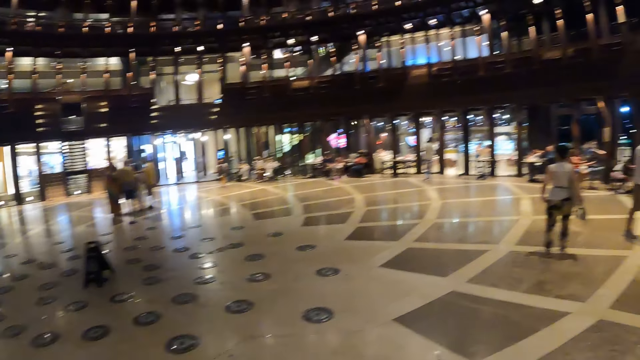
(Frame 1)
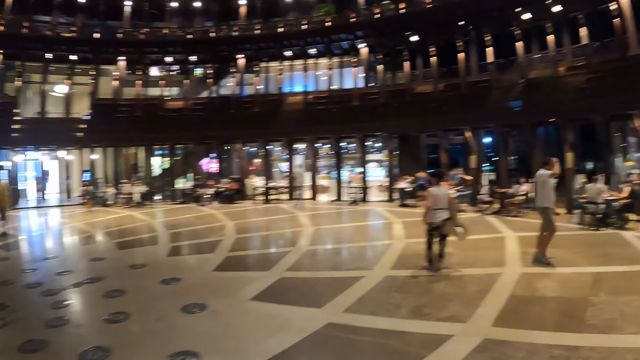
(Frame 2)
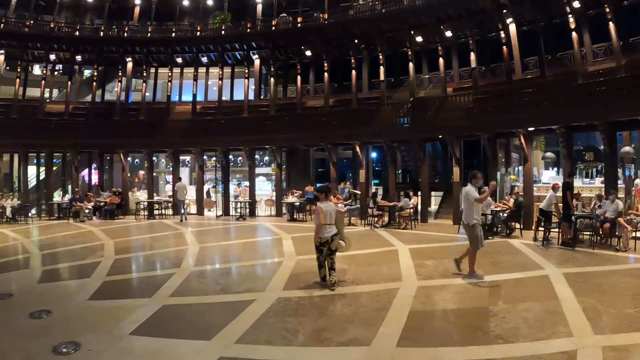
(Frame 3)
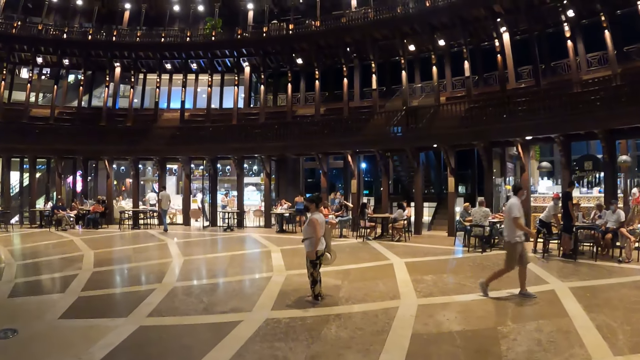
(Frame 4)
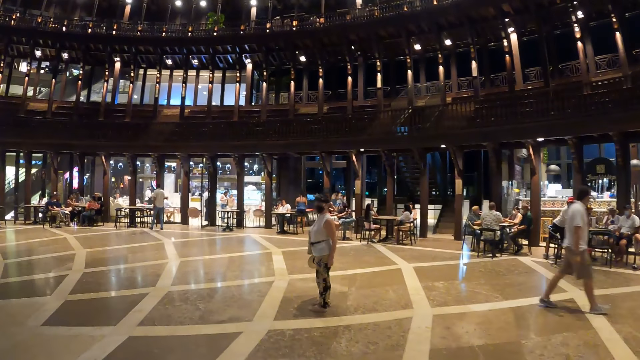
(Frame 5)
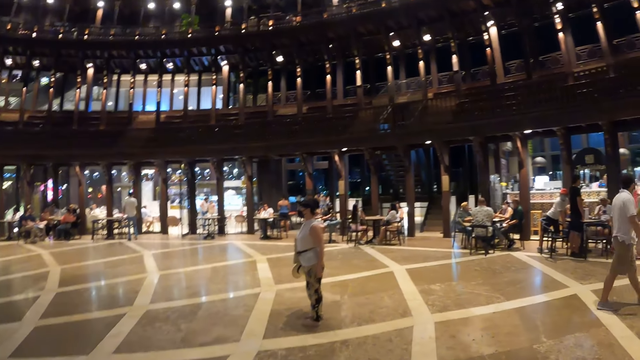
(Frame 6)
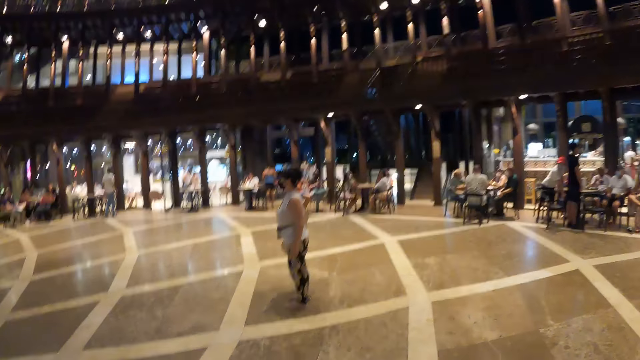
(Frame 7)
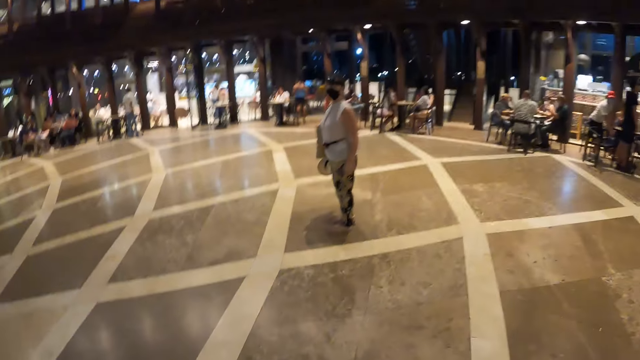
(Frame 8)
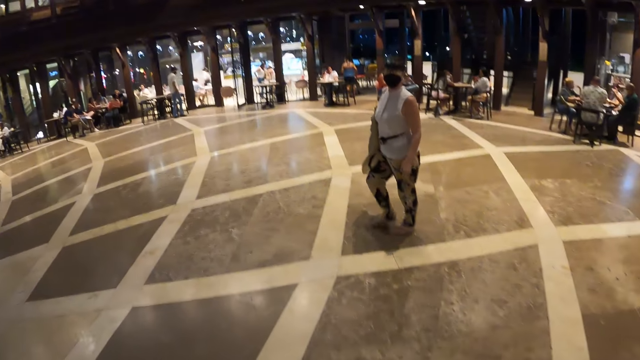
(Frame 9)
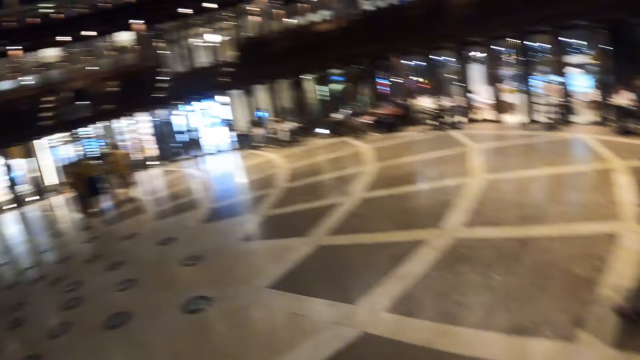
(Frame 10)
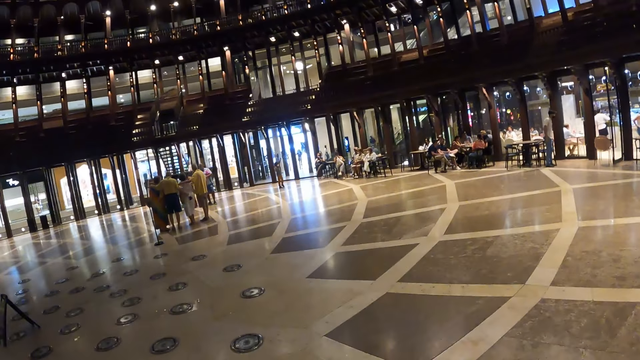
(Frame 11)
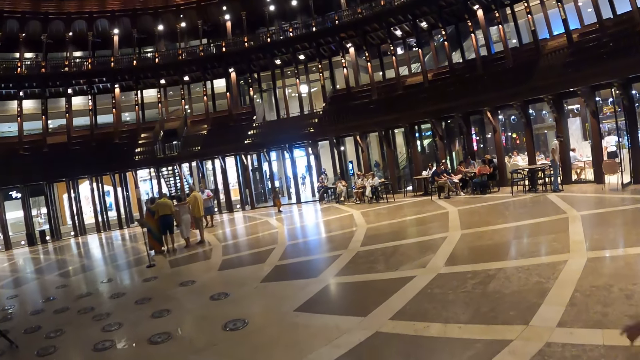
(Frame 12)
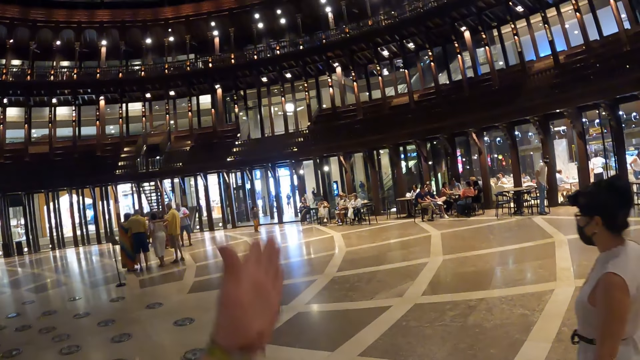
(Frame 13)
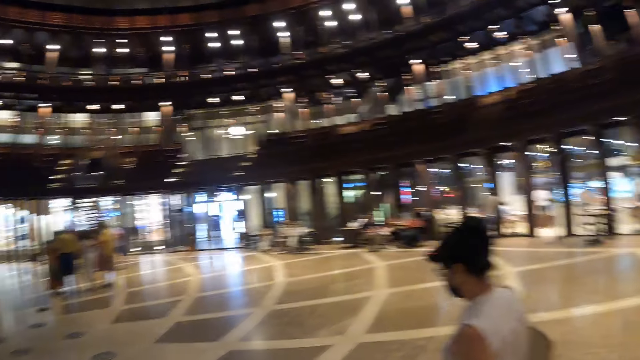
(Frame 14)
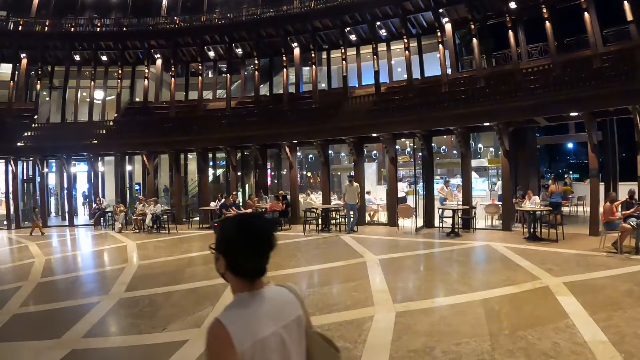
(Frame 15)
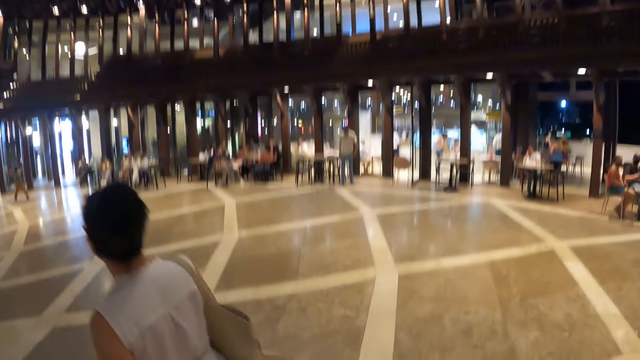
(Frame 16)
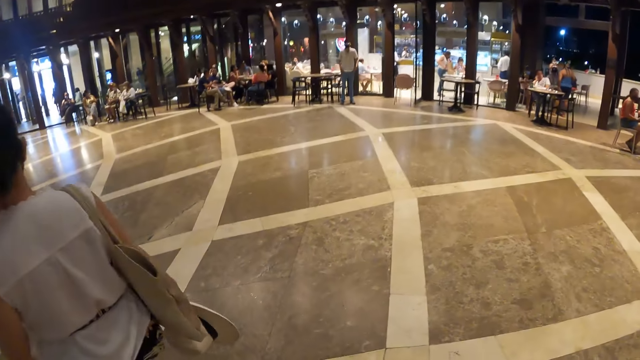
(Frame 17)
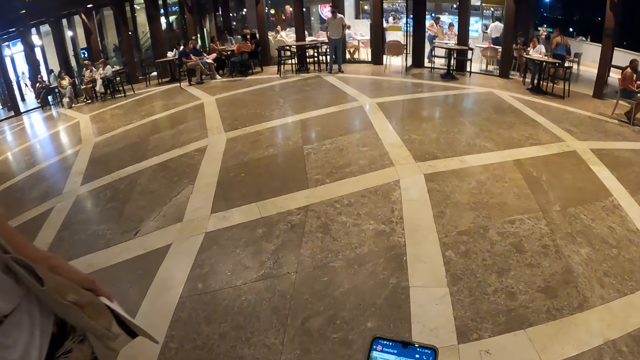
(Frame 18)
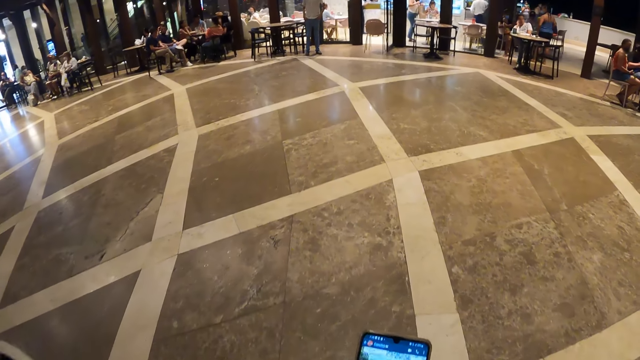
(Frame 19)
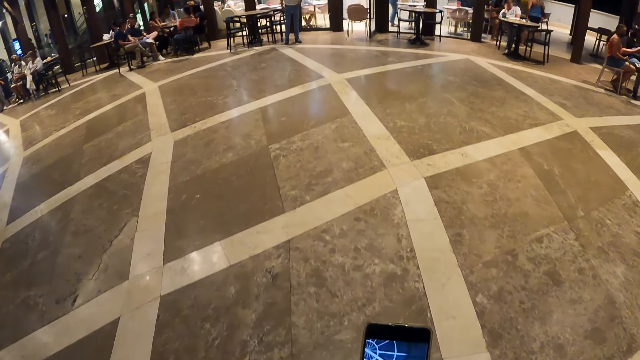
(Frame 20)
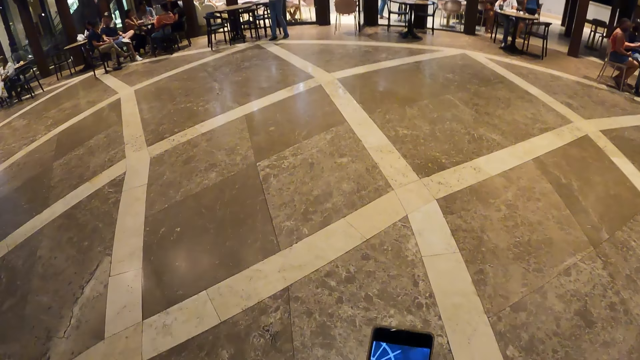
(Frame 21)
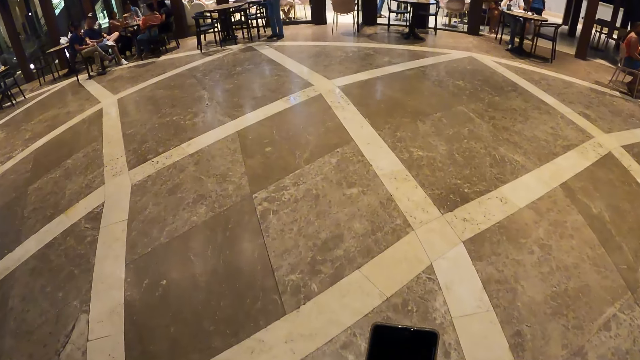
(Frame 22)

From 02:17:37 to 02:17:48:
The camera wearer walks around the mall. The woman walks around the mall. The camera wearer walks around the mall towards the man. They walk around the mall.

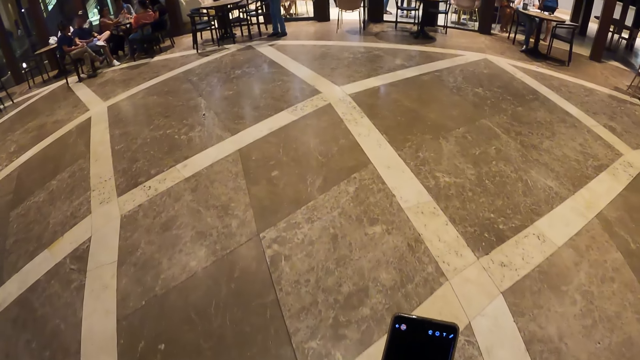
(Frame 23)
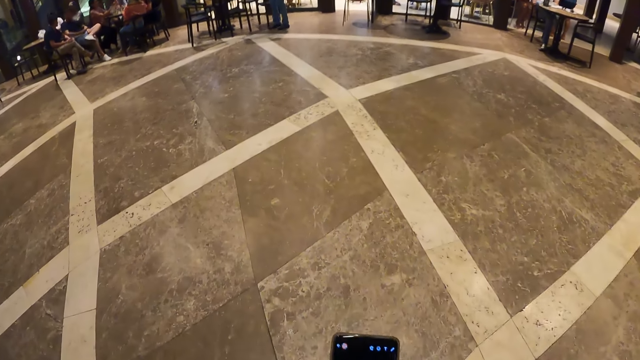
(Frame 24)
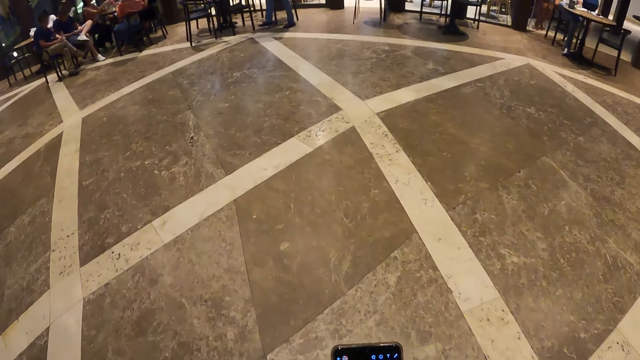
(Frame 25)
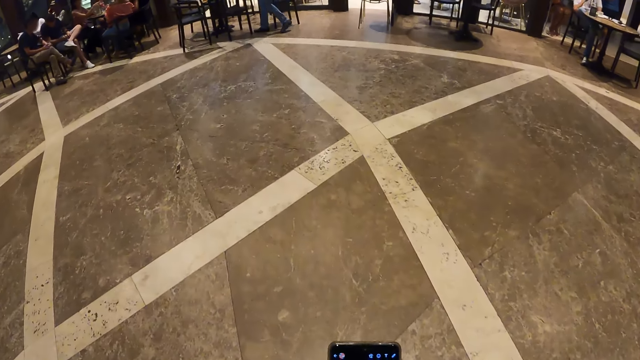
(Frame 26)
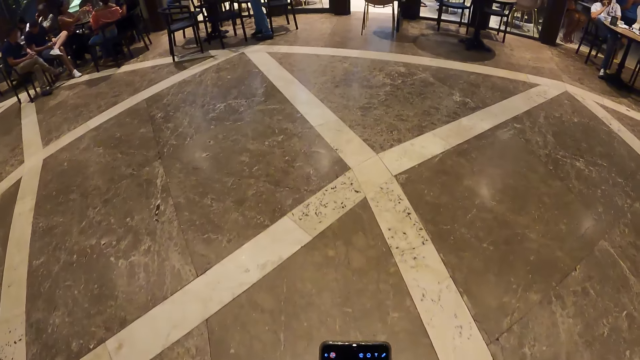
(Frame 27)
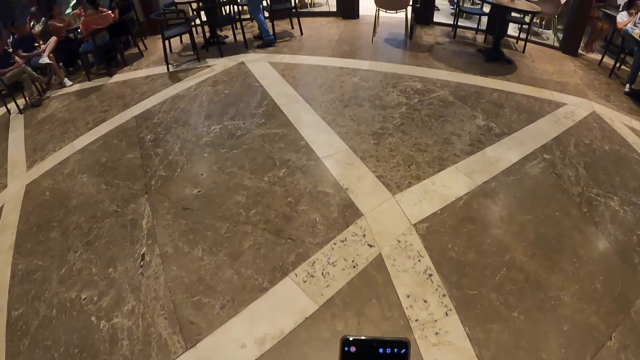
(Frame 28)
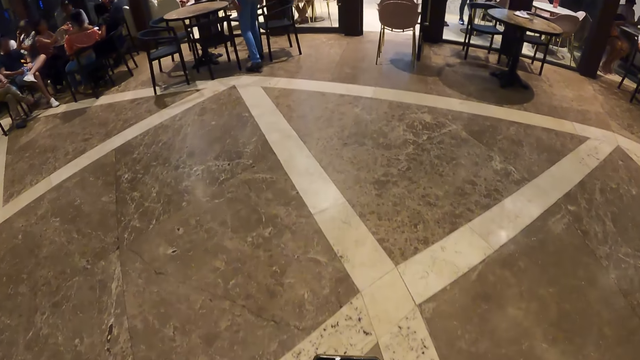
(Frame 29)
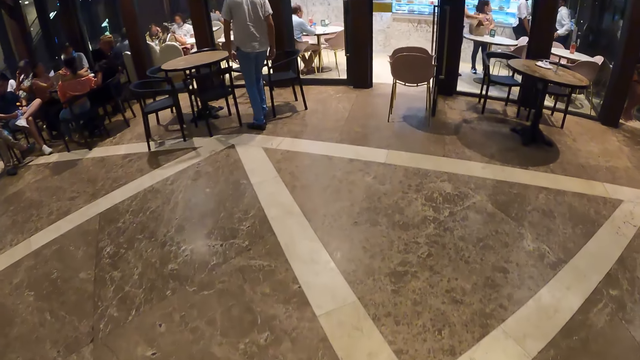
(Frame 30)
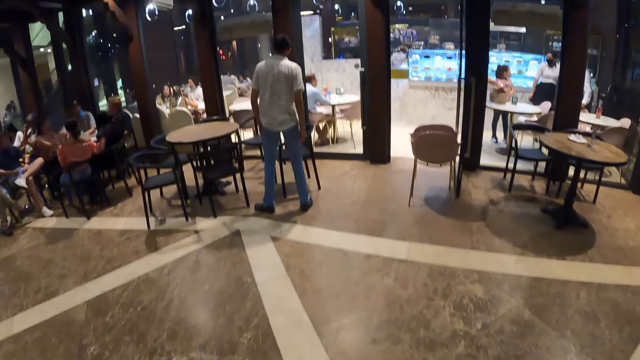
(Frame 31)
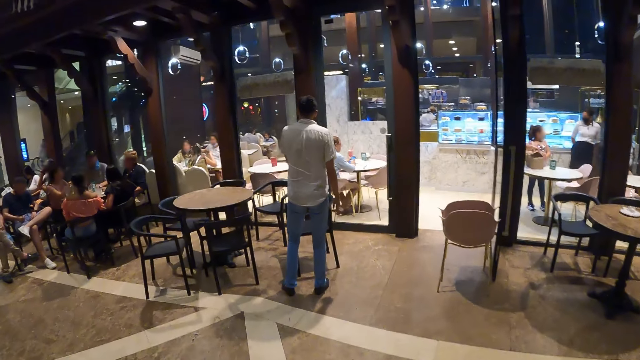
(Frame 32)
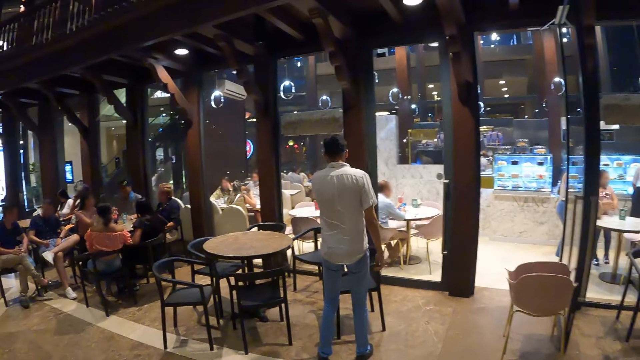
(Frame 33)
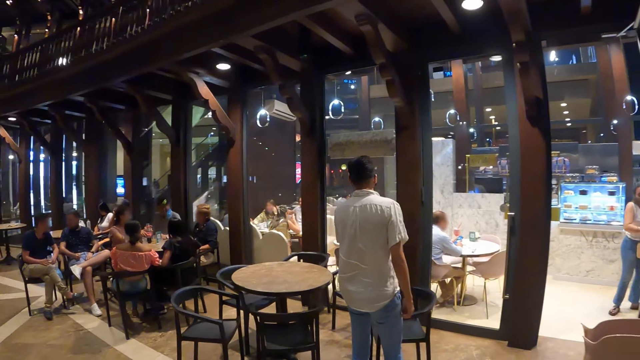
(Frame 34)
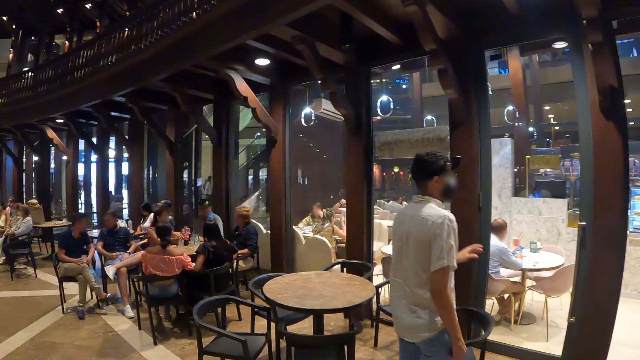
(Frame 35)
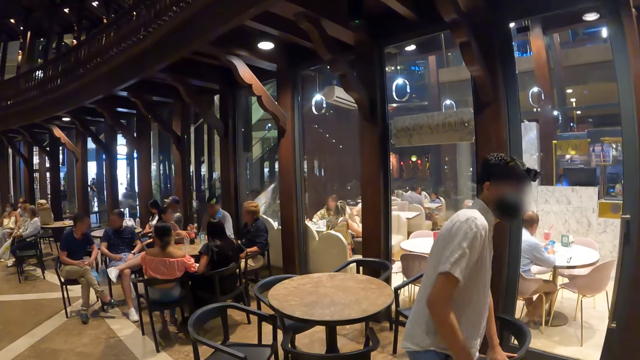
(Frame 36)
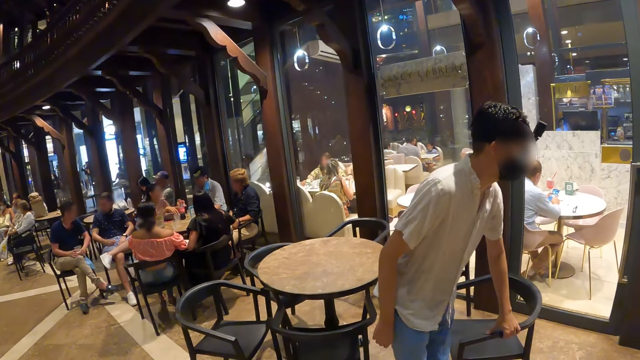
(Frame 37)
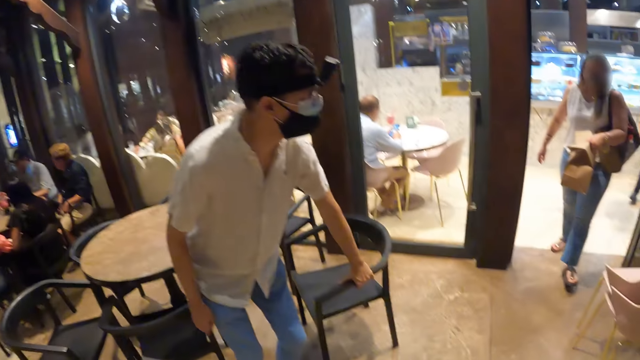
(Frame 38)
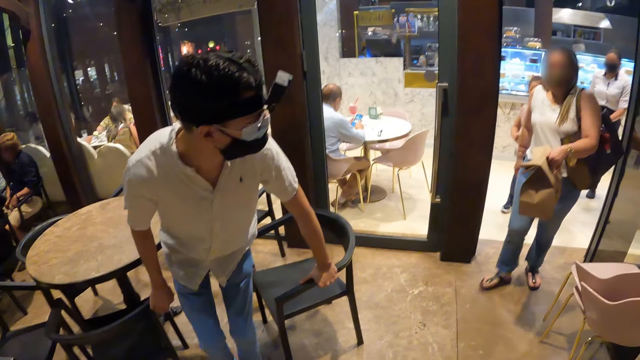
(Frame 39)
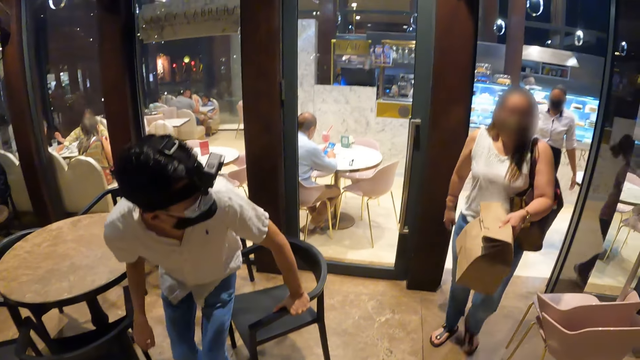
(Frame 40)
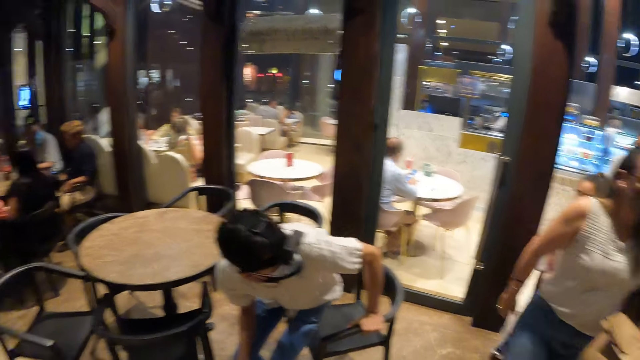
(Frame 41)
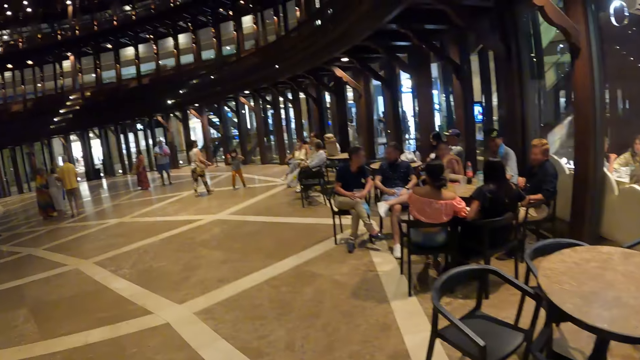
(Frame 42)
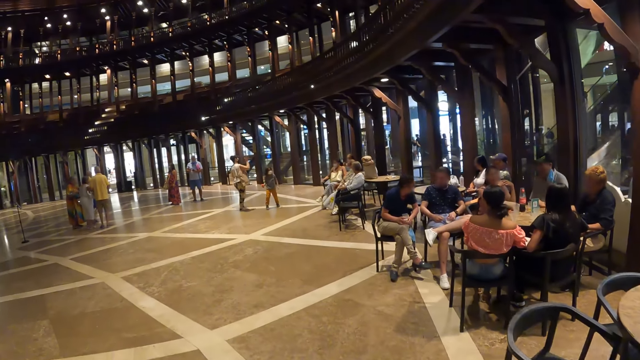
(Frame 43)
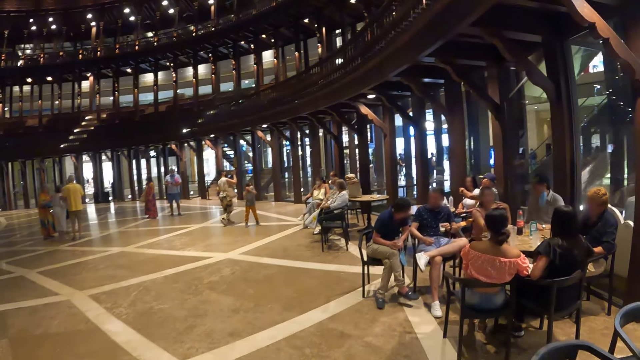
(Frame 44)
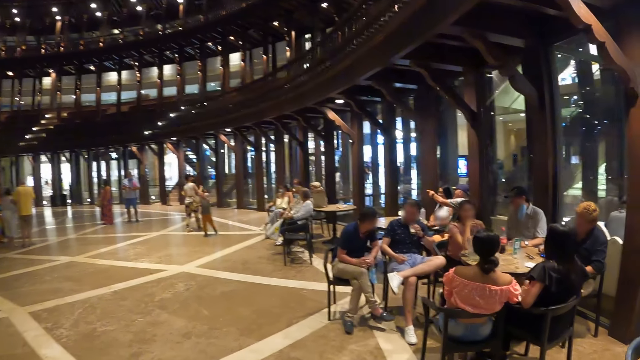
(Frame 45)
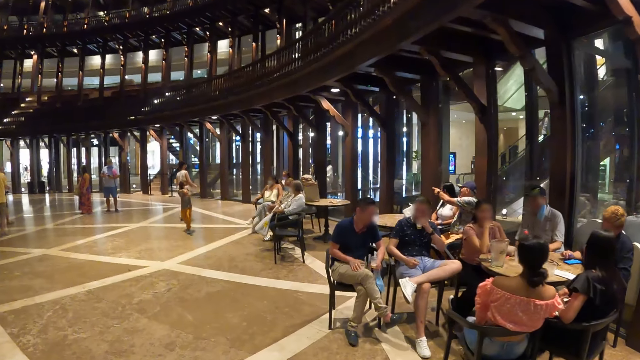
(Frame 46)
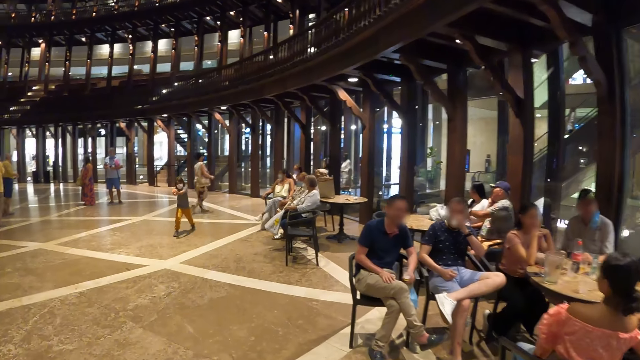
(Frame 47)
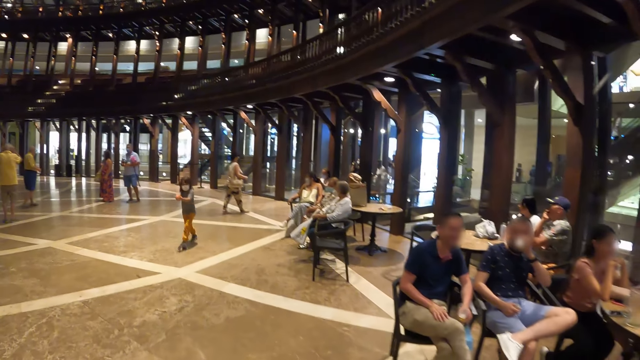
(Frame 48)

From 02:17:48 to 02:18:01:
The camera wearer uses a phone. They walk around the mall. A man places his left hand on a chair. A woman walks through a door. The man sits on the chair. The camera wearer walks away from the man towards a door.
